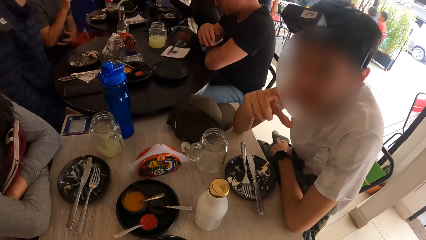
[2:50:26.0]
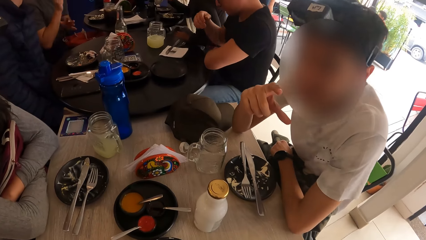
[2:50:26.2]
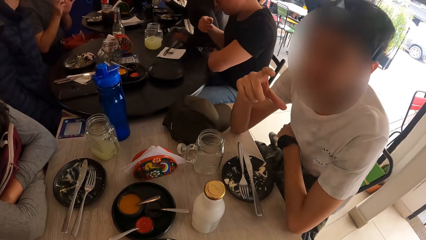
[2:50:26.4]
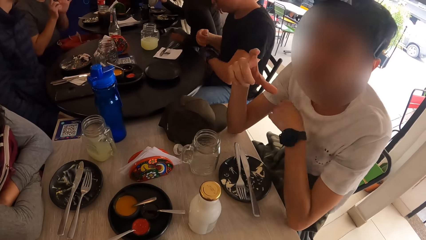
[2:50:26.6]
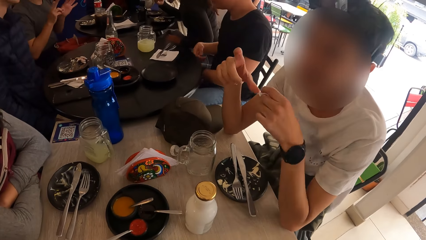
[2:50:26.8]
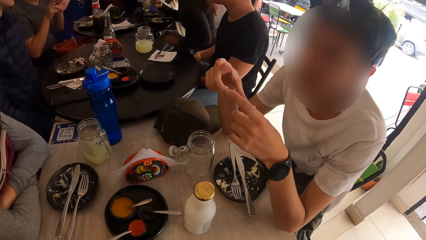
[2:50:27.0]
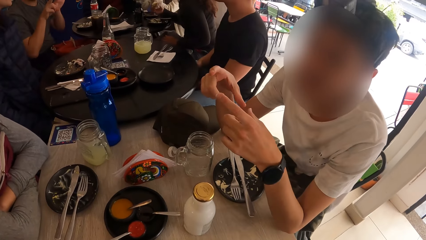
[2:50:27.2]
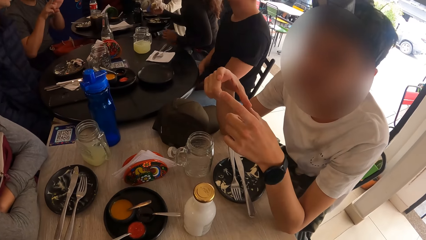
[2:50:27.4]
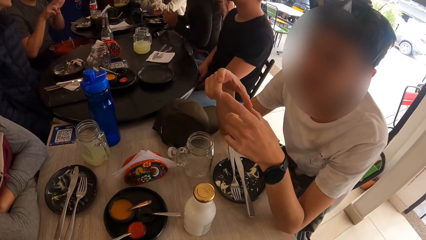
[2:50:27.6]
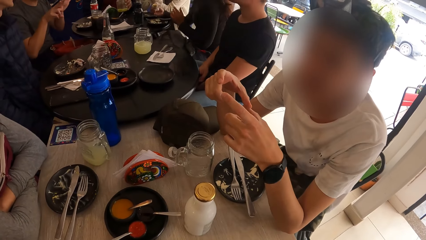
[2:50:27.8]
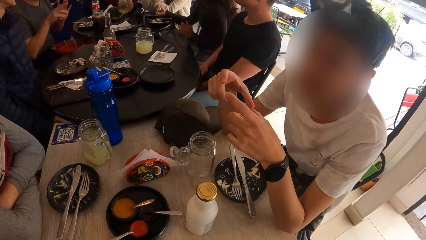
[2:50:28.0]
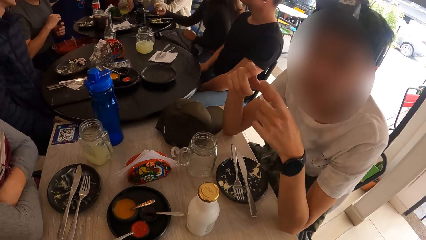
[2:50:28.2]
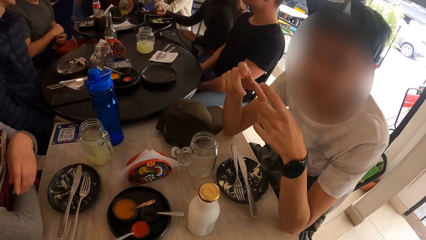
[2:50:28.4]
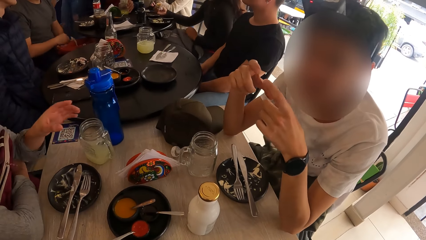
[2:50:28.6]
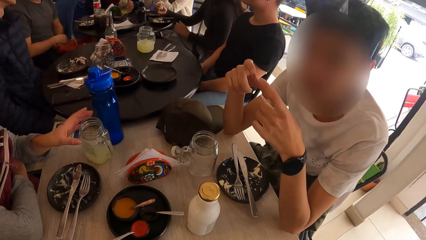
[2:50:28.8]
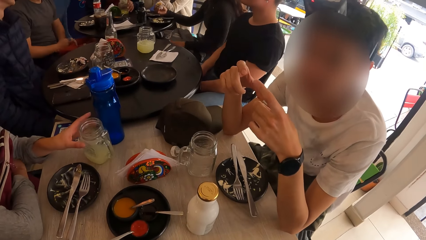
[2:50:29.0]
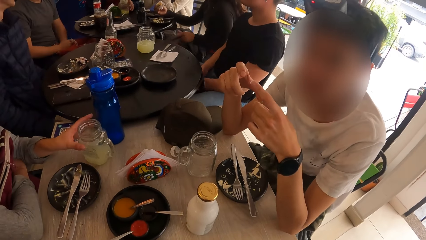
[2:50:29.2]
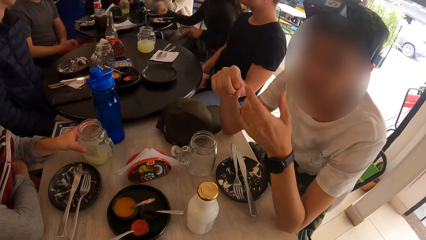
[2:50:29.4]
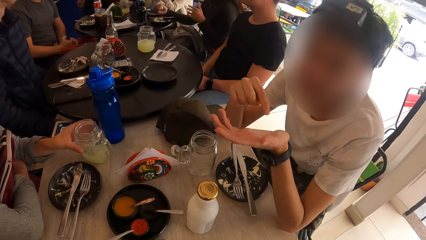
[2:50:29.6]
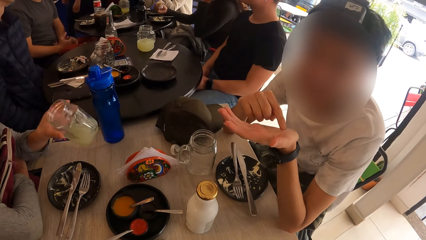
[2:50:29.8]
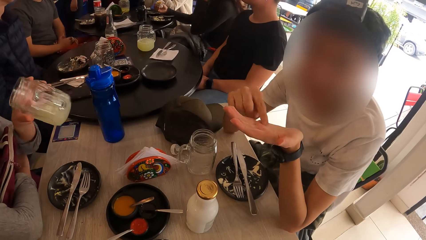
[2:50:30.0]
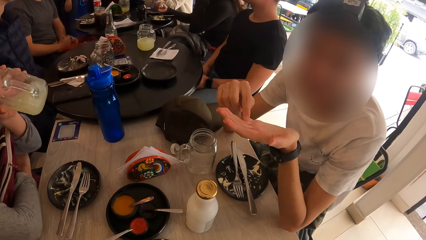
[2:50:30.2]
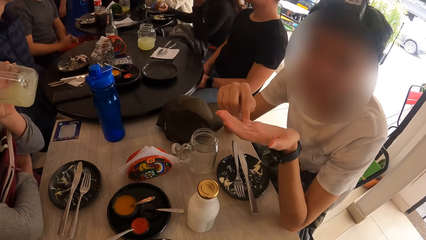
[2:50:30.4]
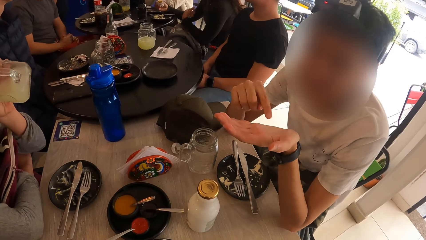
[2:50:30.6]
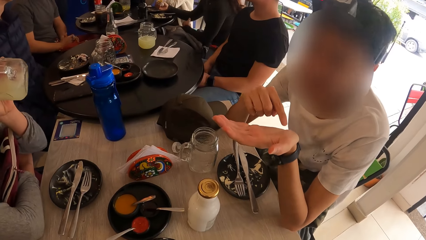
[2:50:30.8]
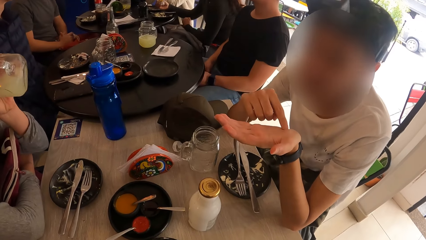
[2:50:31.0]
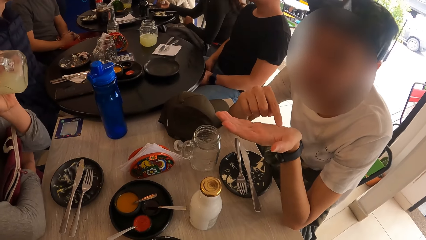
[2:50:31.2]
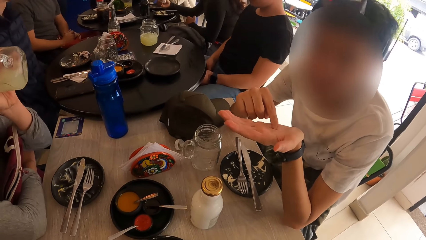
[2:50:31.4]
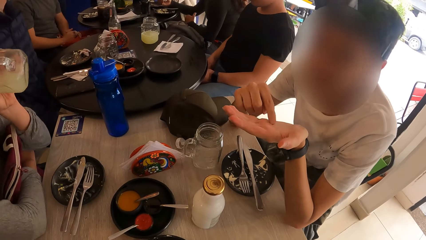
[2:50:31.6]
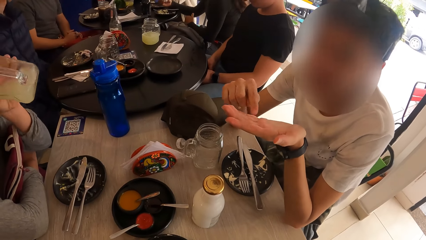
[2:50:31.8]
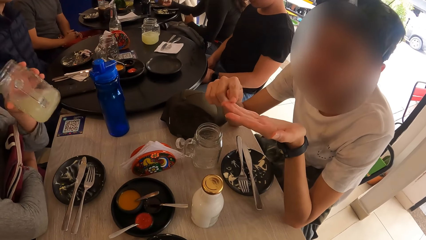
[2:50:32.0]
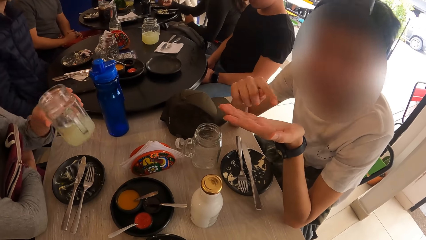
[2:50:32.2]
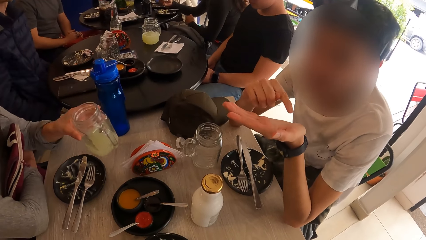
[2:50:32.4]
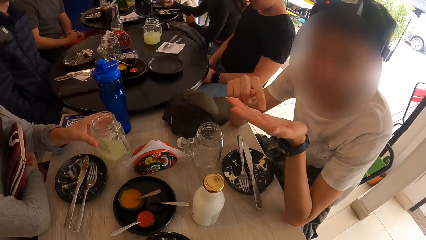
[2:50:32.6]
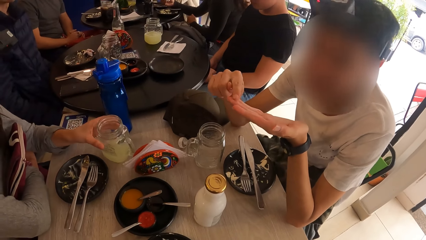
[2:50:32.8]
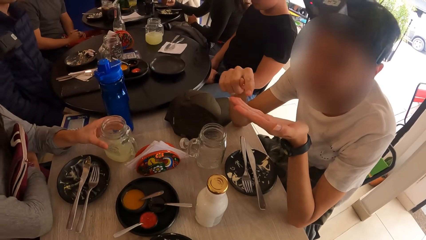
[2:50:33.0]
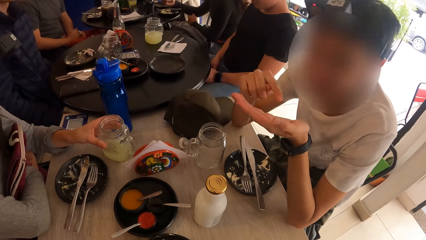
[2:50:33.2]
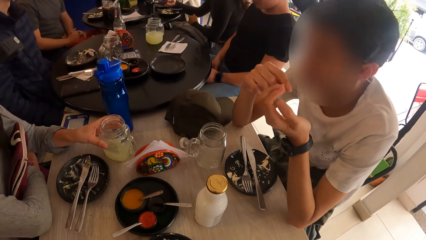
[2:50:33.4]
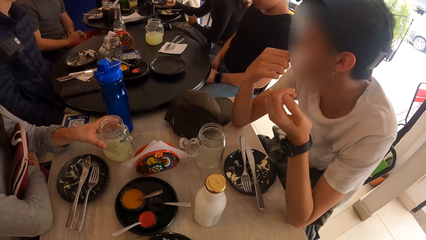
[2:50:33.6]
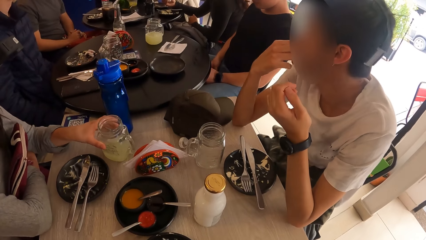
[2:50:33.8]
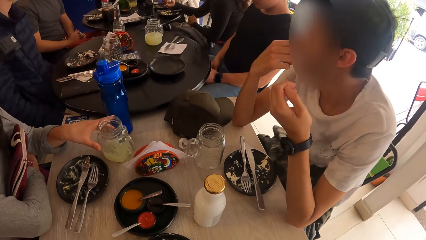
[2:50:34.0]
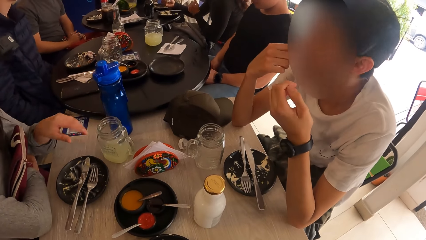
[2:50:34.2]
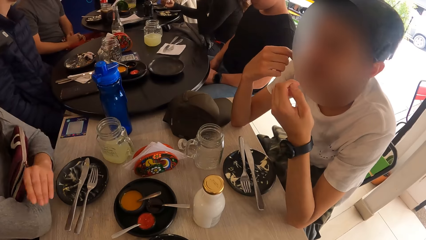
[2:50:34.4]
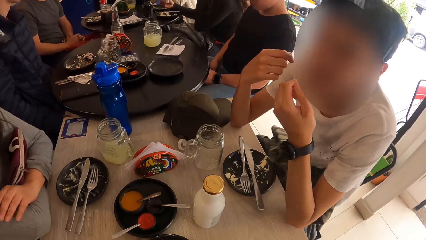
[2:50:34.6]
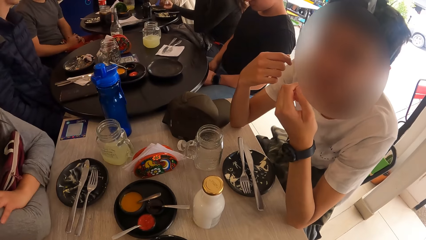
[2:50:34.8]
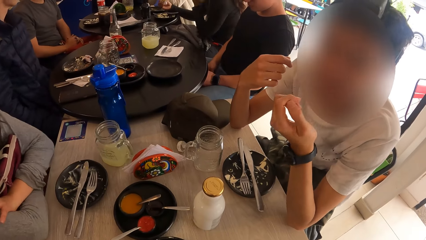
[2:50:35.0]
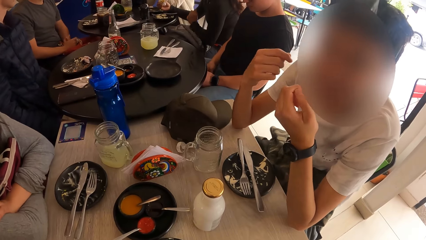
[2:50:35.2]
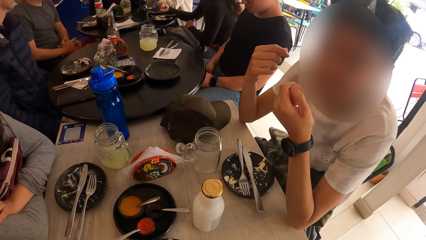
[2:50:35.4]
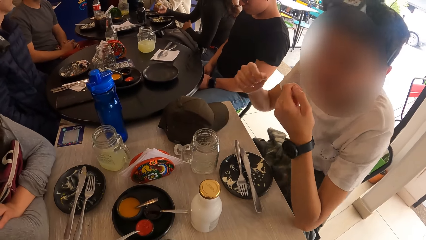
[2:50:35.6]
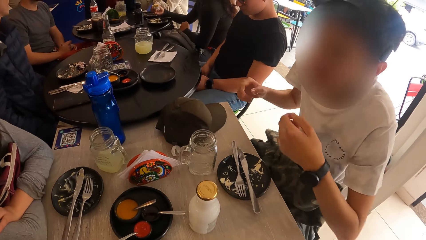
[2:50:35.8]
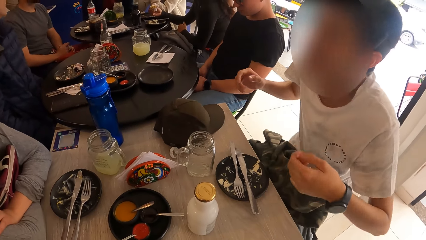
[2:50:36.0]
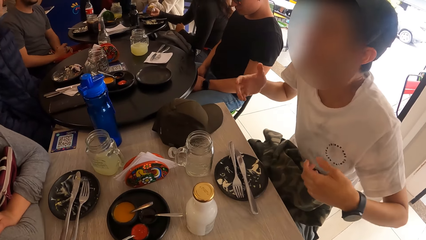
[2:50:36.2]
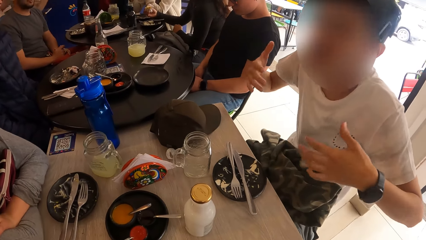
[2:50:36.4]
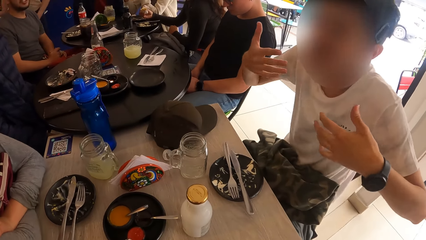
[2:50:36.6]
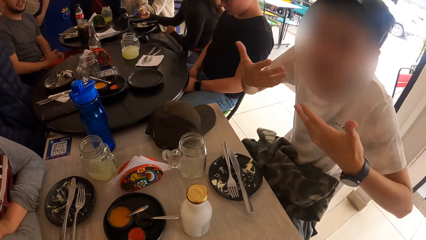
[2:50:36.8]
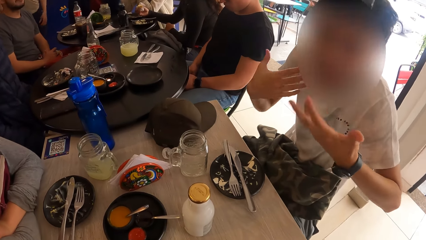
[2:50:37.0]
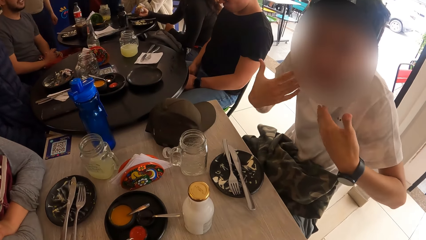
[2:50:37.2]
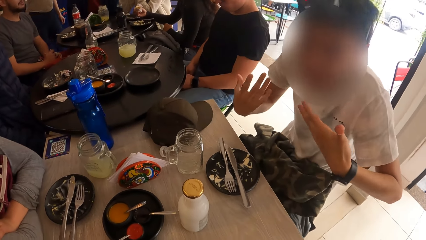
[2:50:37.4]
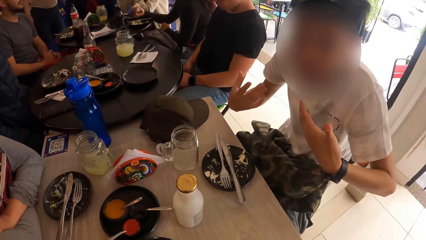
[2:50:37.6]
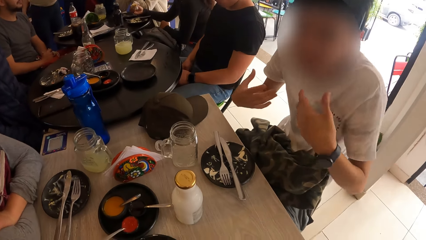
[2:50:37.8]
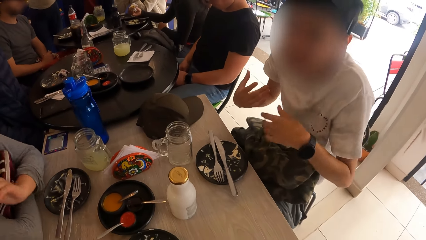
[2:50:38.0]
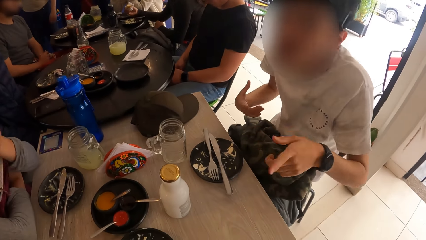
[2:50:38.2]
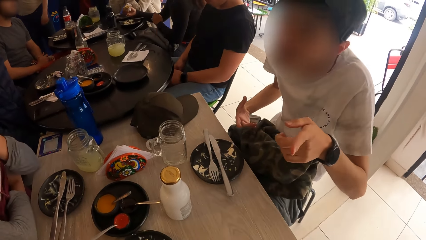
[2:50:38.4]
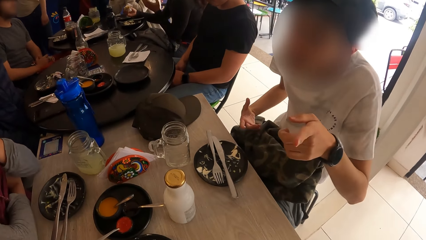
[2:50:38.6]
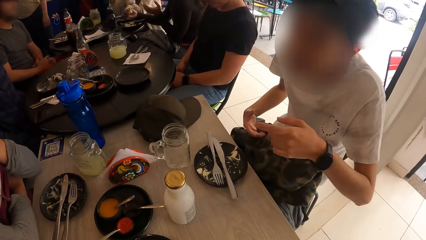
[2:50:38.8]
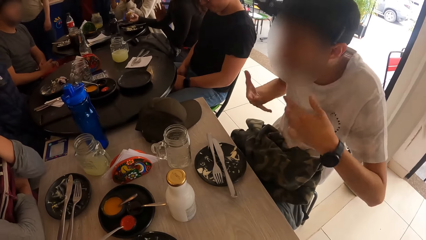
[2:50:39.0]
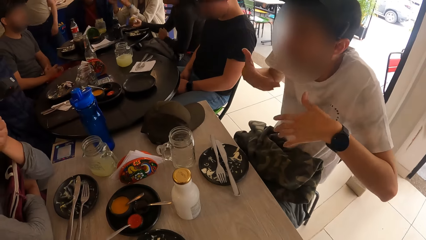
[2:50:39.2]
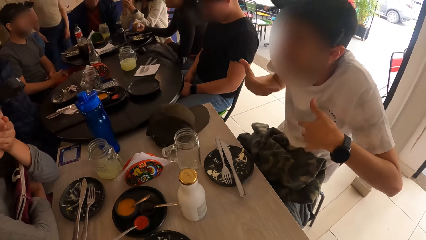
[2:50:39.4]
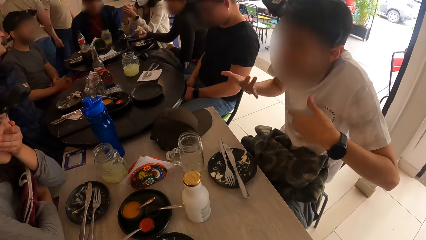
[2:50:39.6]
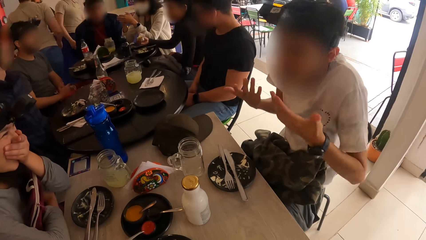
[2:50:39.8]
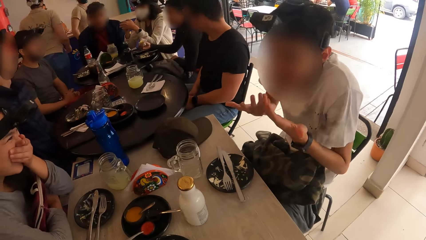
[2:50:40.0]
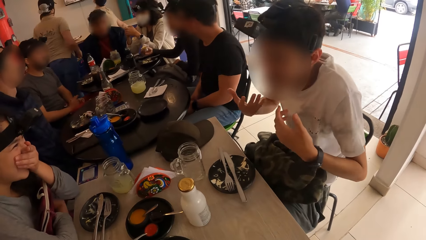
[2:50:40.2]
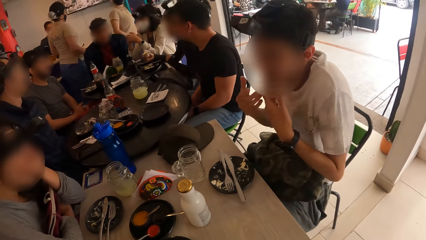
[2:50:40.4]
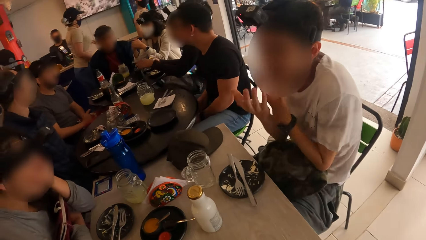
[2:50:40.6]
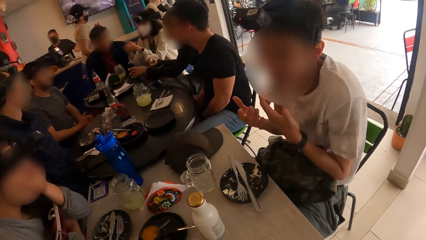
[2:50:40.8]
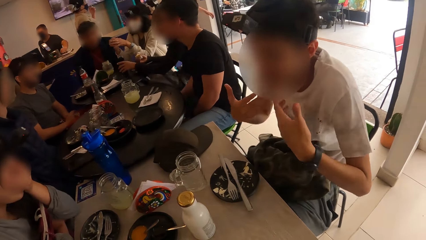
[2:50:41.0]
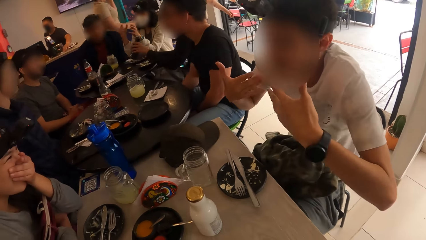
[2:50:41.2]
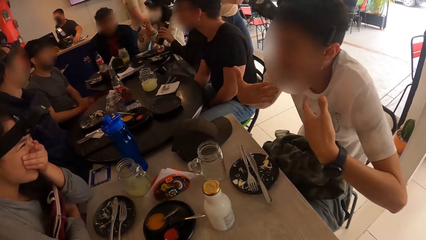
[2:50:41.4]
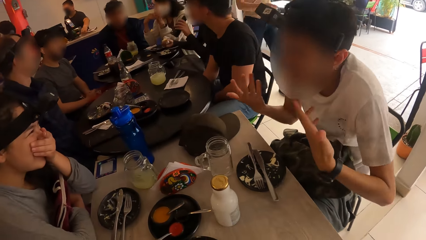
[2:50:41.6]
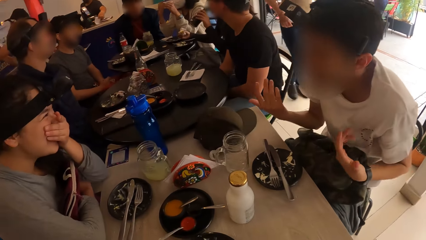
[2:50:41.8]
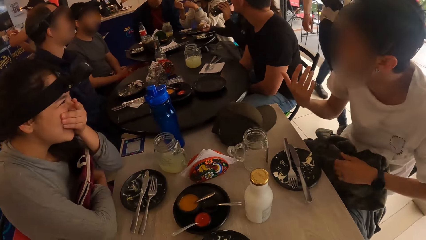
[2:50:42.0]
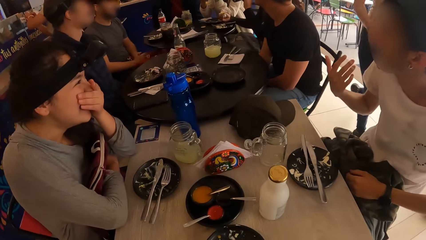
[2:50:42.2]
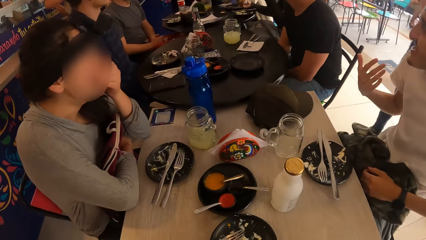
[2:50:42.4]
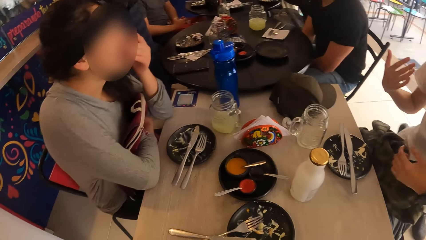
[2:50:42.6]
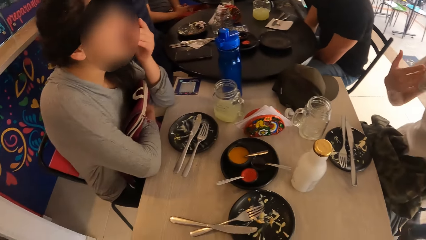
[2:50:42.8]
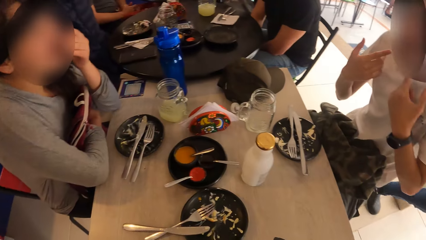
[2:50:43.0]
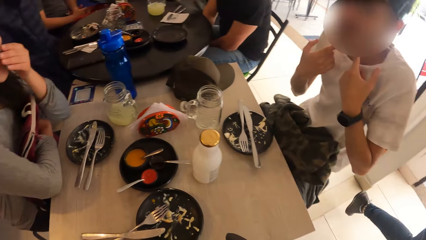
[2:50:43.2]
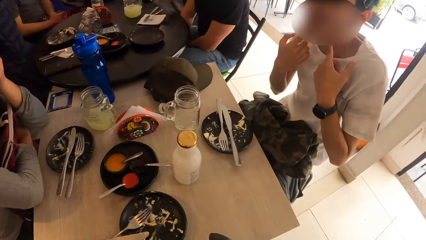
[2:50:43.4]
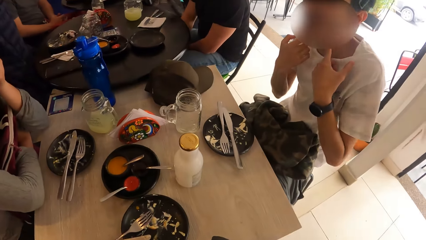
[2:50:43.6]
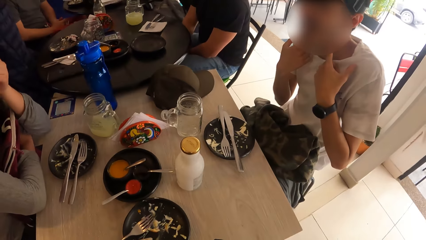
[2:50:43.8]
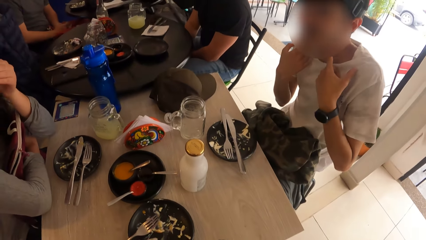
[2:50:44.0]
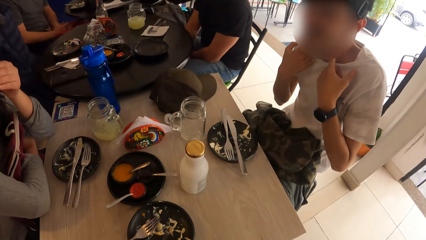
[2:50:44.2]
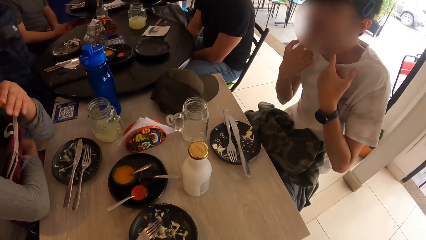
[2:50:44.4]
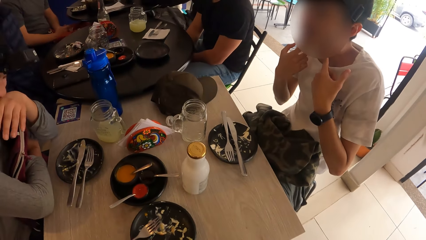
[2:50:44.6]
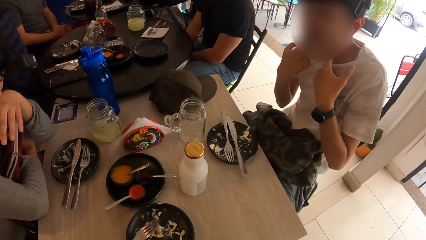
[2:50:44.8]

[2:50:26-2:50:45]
The man gesticulates with both hands on the table. The woman carries the jar of juice from the table with her left hand. The woman drinks from the jar of juice in her left hand. The woman places the jar of juice in her left hand on the table. The woman crosses her arms on the table. The man gesticulates with both hands. The woman covers her mouth with her left hand.
